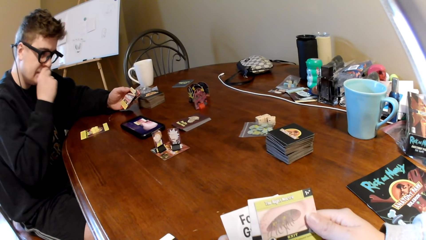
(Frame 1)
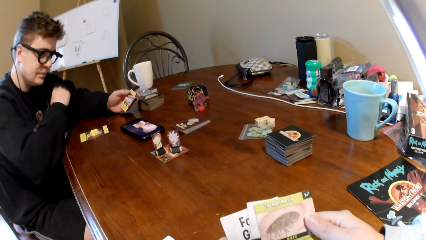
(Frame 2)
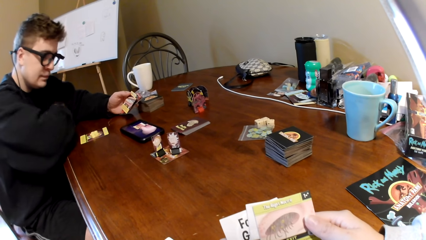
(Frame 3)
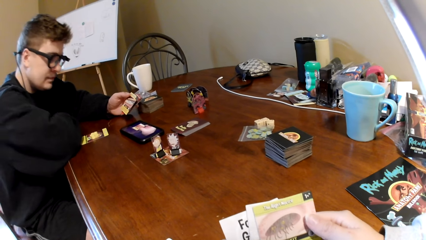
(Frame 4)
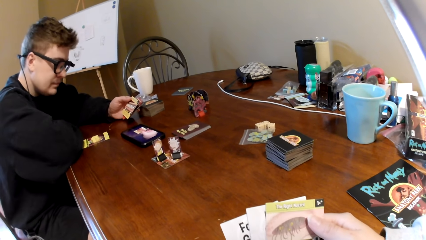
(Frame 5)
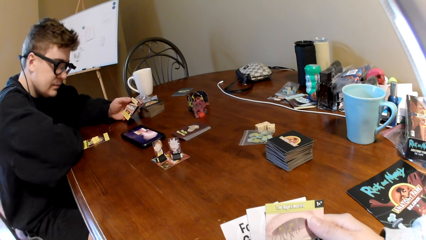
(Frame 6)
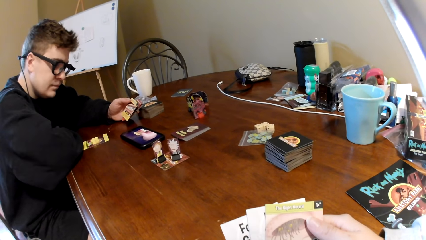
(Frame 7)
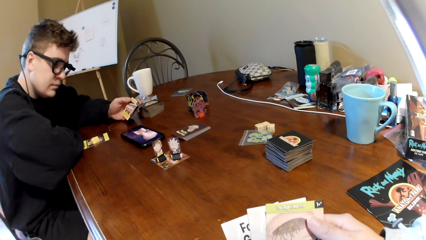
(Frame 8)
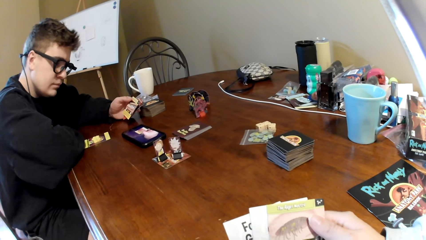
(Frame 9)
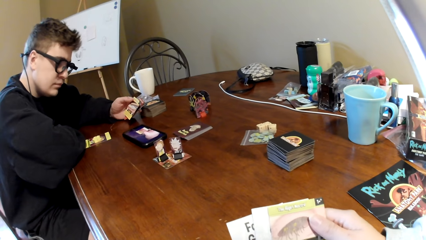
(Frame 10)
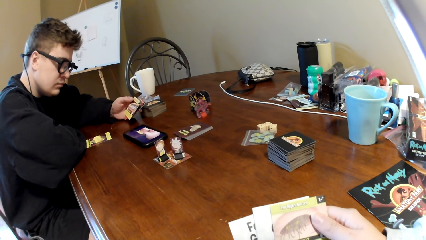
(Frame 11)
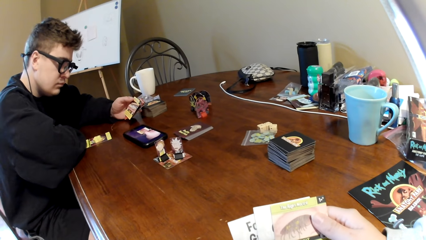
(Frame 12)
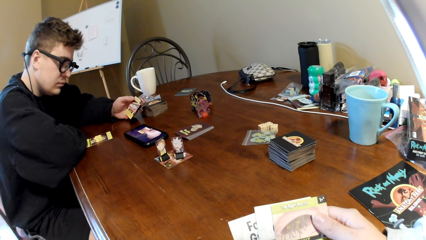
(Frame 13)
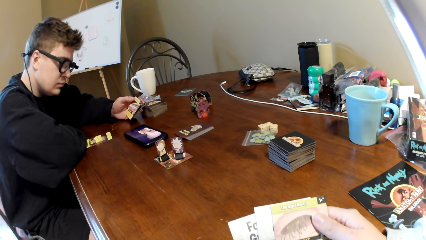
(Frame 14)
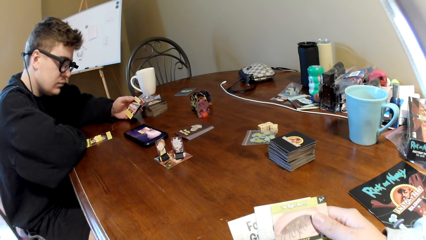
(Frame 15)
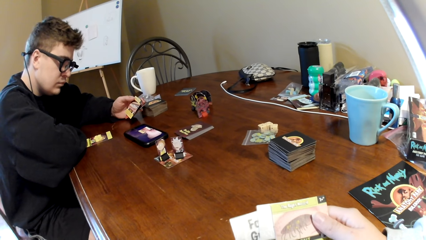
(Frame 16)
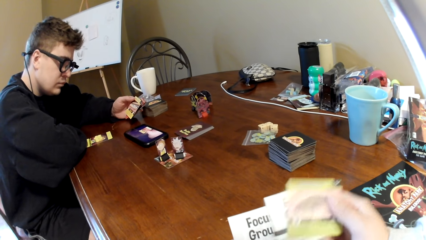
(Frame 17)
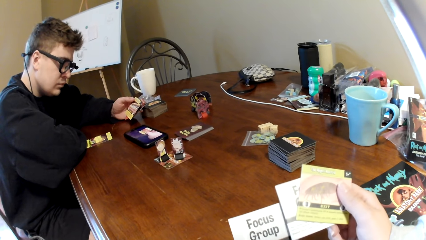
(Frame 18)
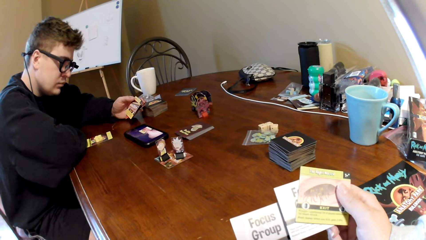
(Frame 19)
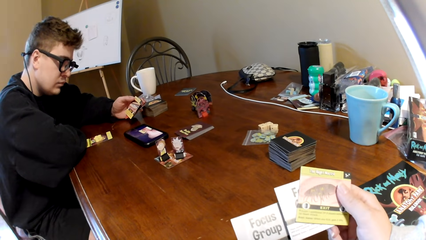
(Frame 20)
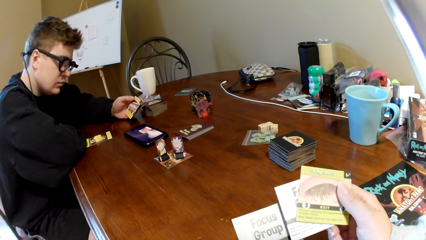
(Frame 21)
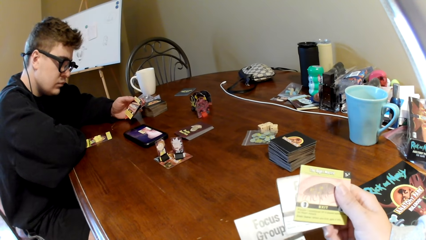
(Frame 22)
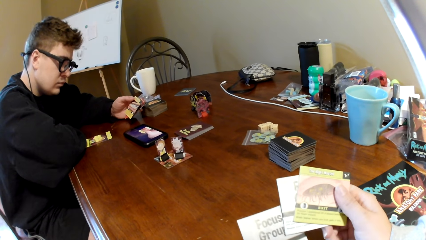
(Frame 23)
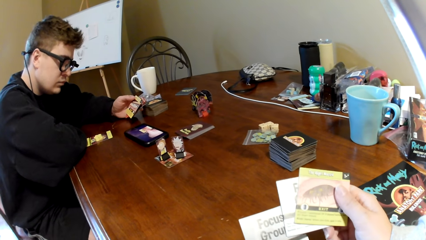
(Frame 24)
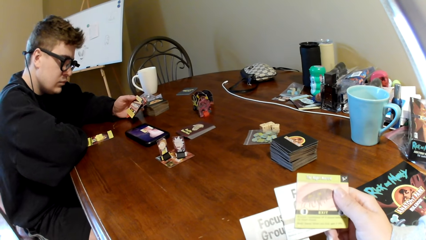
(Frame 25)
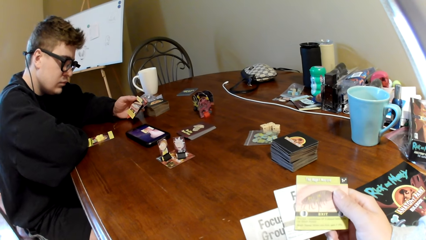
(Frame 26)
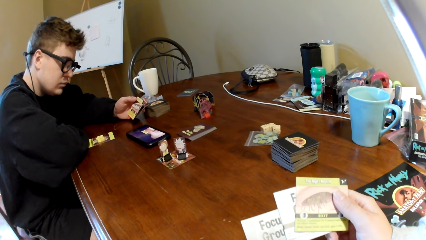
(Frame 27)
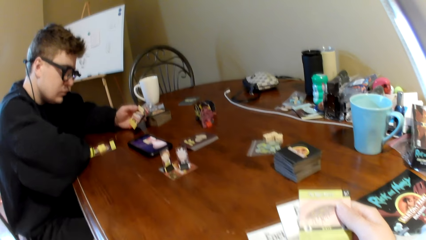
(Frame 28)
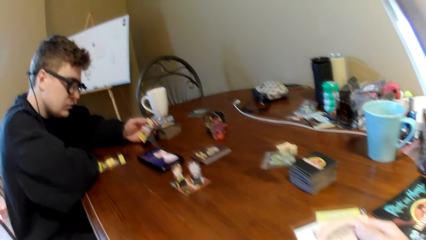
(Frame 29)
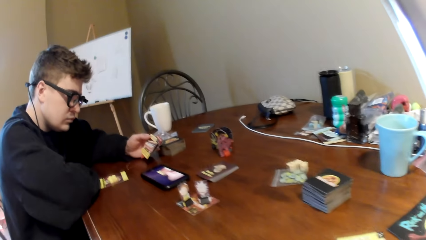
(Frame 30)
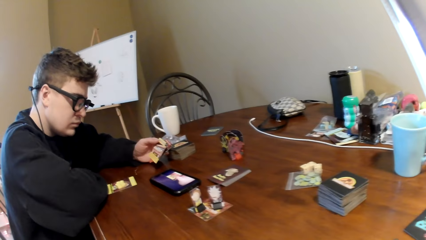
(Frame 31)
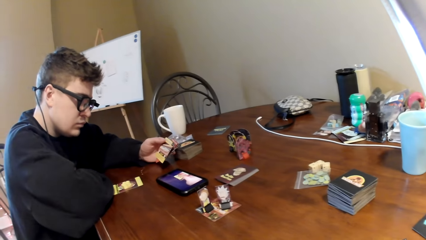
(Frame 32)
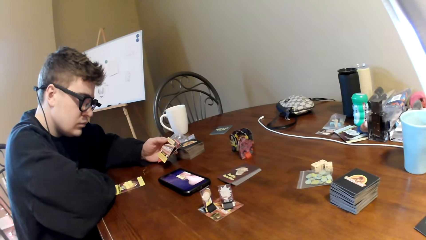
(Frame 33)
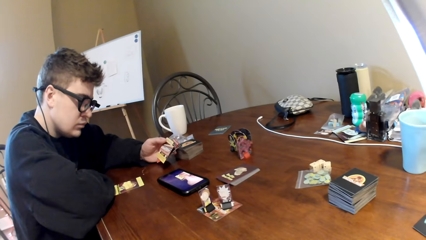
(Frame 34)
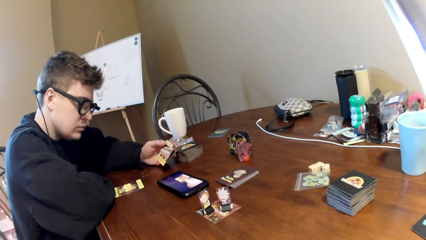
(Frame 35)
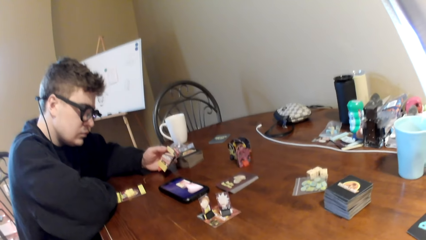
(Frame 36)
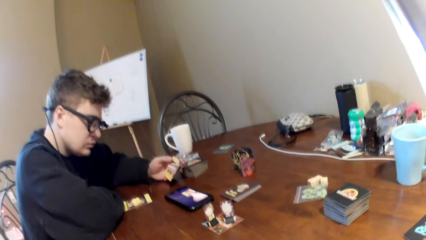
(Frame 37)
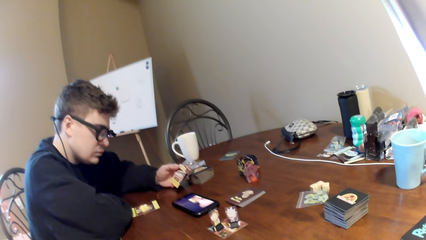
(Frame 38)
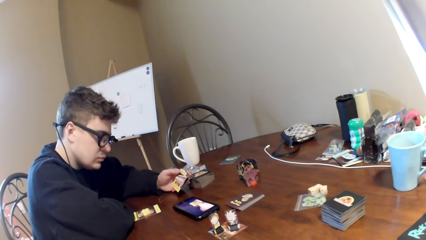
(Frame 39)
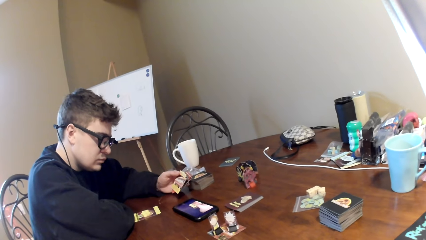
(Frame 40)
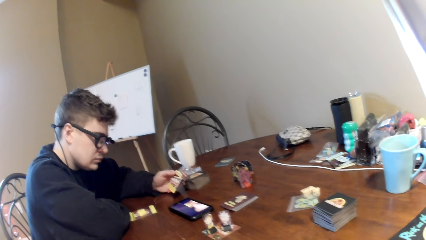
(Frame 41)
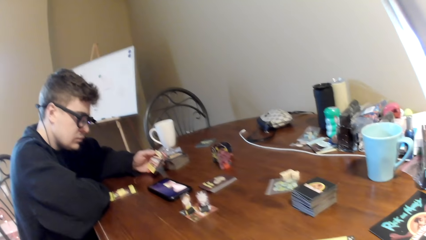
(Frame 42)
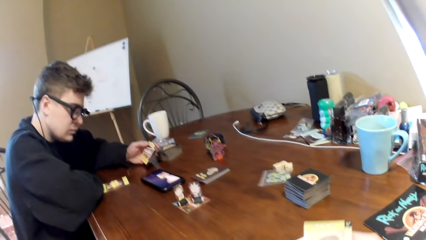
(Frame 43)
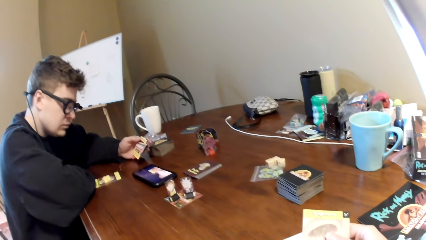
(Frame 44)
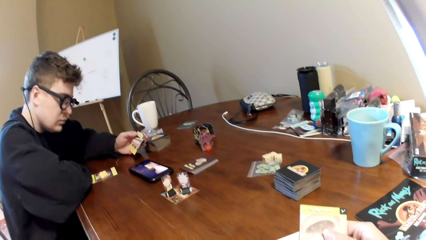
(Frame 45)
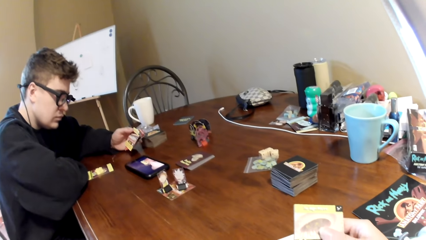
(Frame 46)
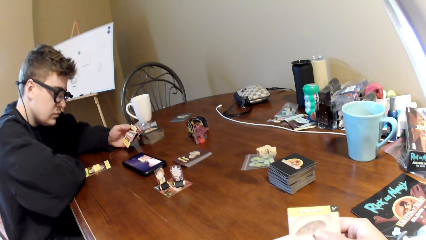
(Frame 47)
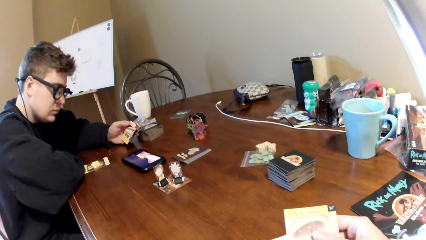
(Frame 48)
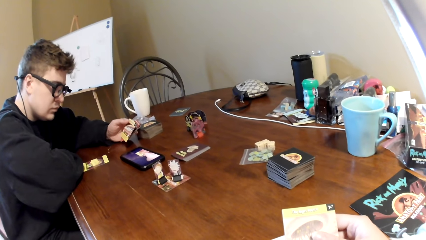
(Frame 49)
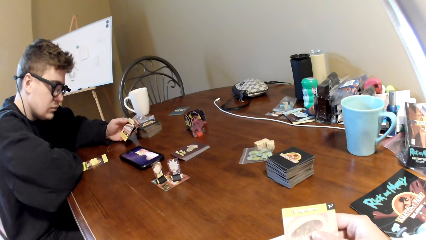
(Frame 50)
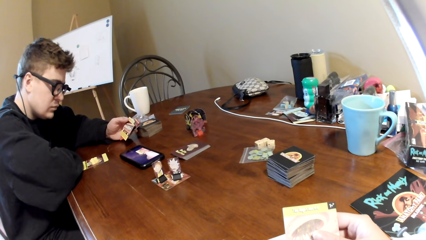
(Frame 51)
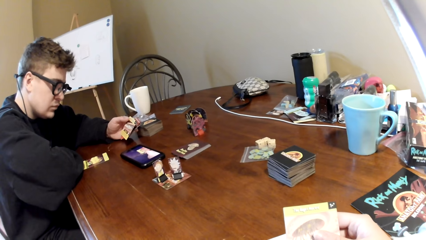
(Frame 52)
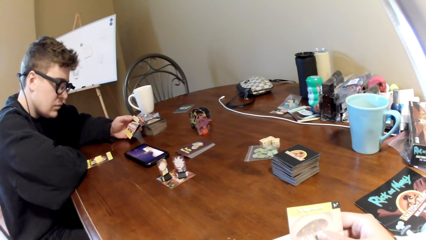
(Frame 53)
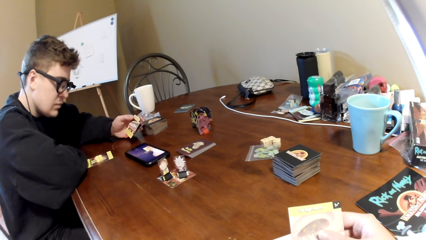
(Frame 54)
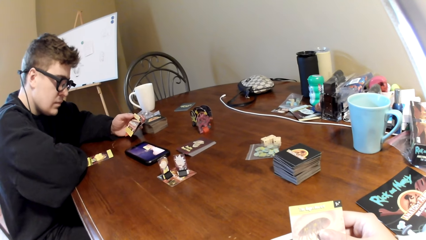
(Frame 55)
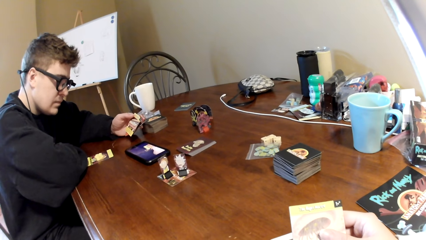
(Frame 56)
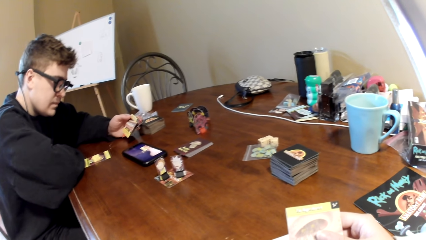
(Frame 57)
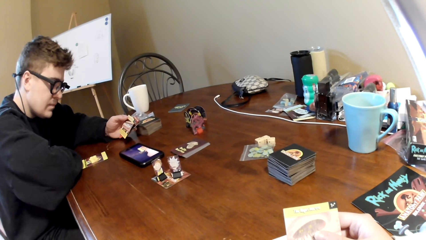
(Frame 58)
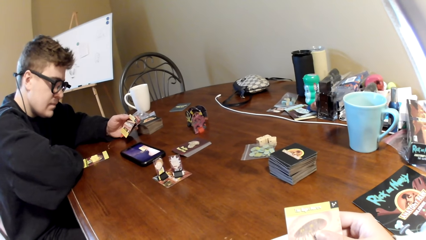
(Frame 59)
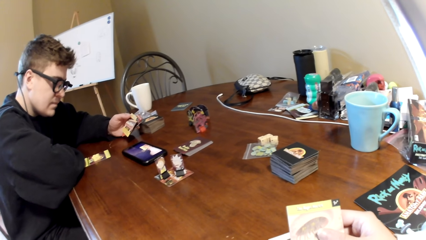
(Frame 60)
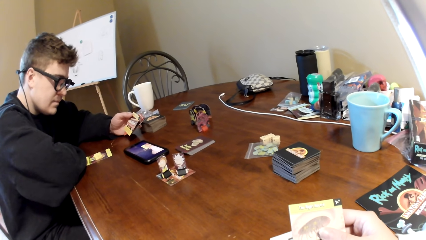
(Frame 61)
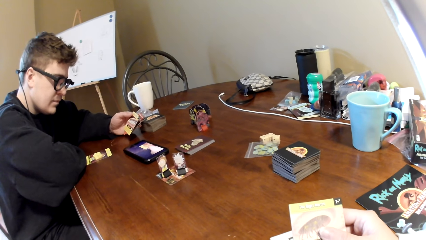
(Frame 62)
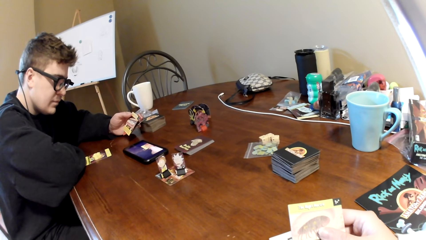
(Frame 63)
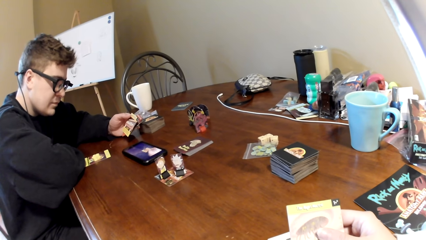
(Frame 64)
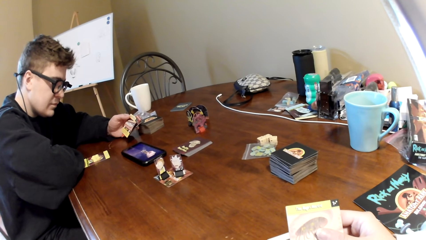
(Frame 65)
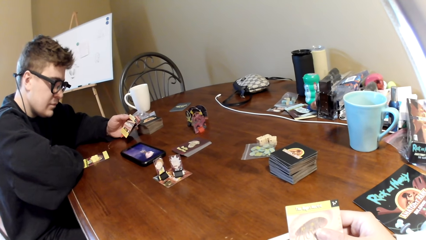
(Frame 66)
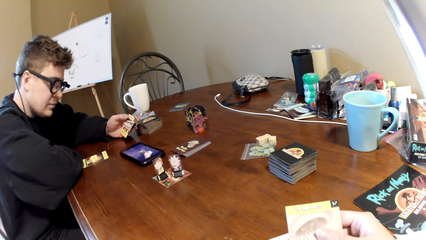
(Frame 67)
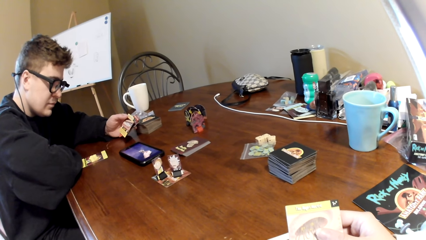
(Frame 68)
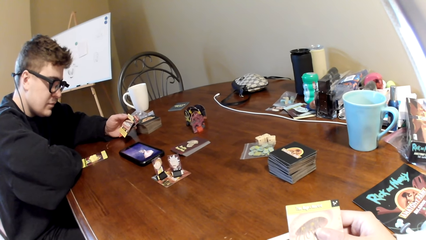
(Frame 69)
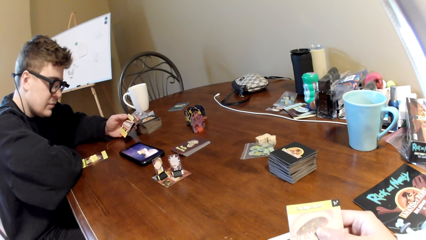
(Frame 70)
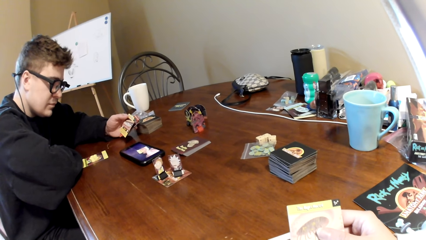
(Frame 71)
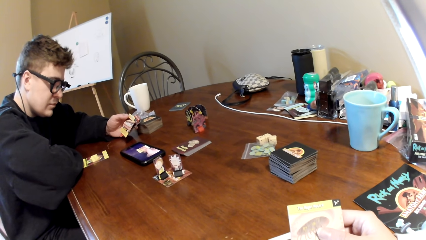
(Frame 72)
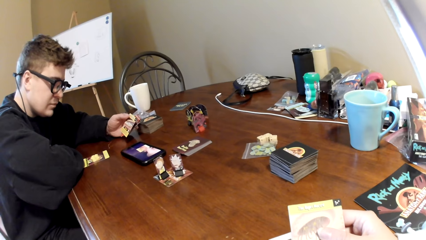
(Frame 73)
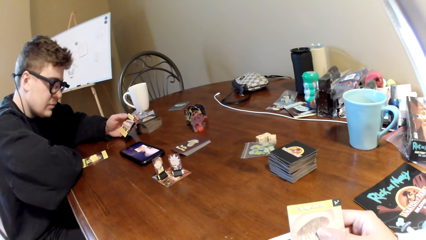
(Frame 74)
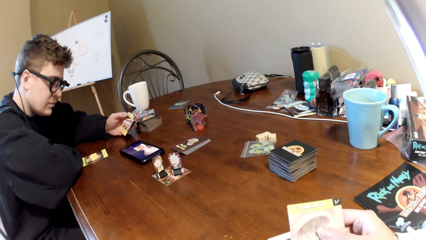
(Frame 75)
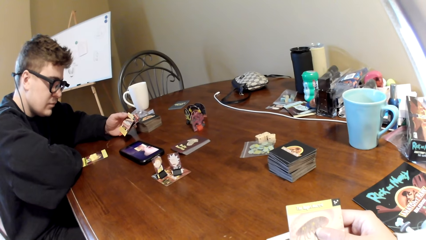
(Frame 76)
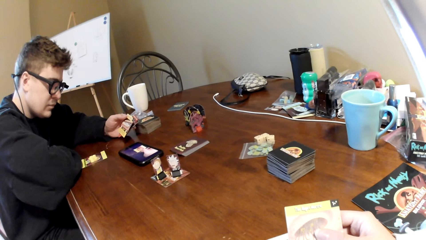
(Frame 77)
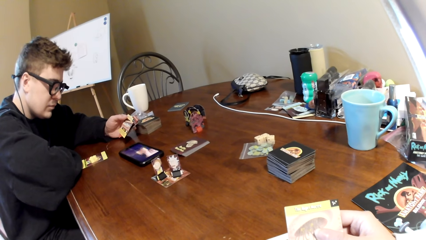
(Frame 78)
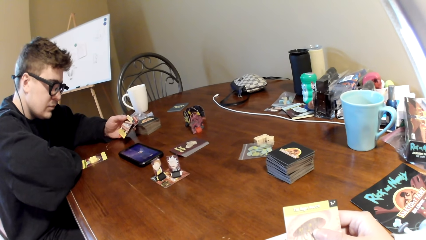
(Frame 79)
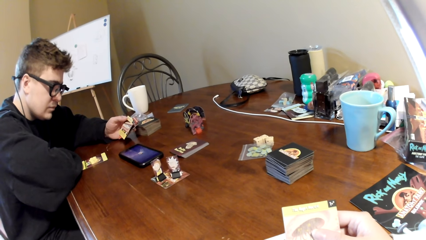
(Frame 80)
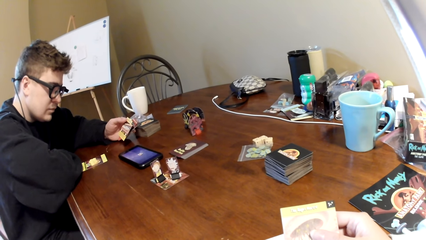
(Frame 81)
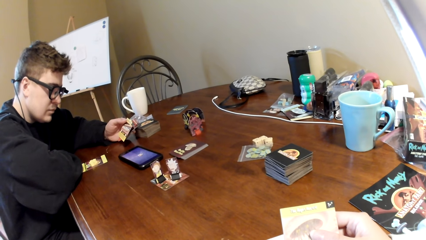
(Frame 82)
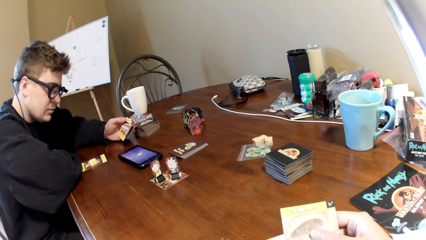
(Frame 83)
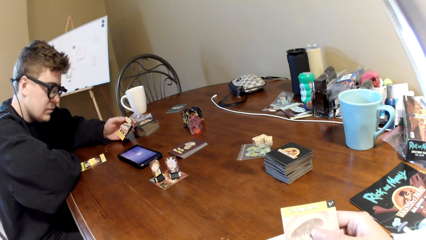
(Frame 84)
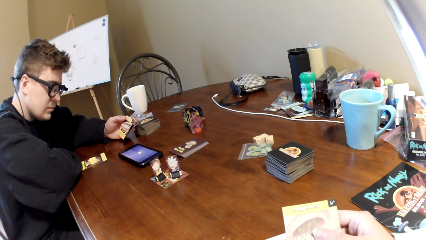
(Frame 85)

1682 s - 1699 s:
The man touches the nose, puts down his hand, and looks at the phone. The camera wearer pulls the playing cards and looks at the playing cards. The man looks at the phone. The camera wearer watches the video on the phone.
